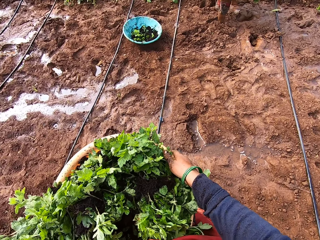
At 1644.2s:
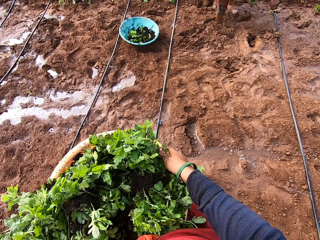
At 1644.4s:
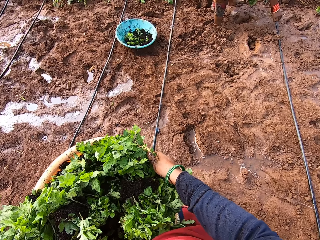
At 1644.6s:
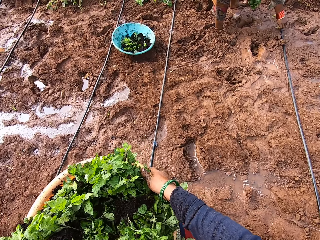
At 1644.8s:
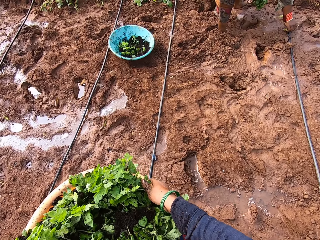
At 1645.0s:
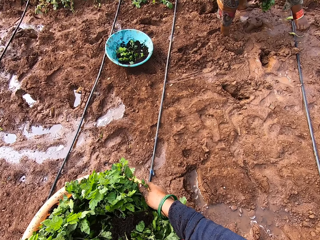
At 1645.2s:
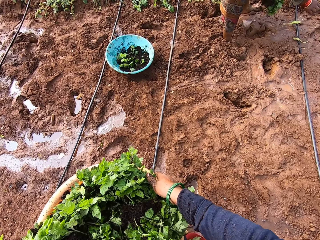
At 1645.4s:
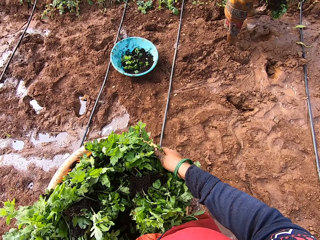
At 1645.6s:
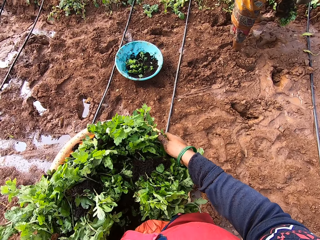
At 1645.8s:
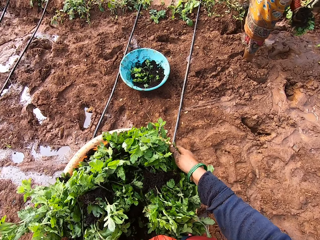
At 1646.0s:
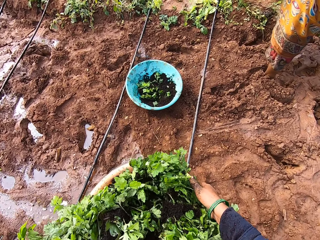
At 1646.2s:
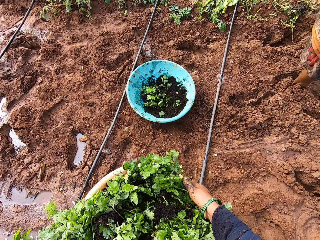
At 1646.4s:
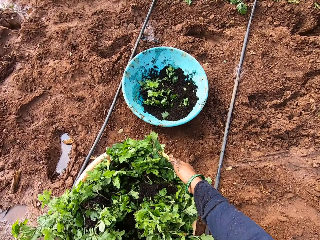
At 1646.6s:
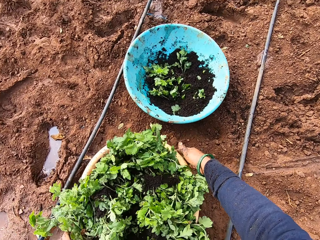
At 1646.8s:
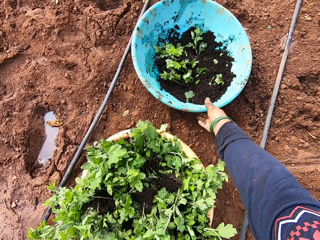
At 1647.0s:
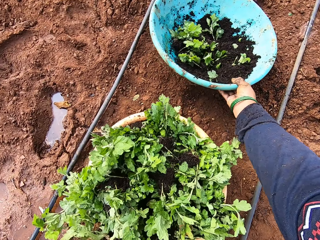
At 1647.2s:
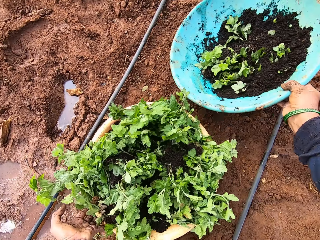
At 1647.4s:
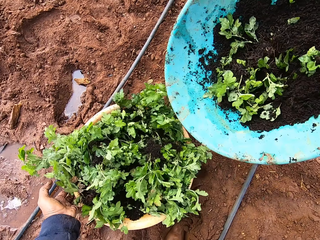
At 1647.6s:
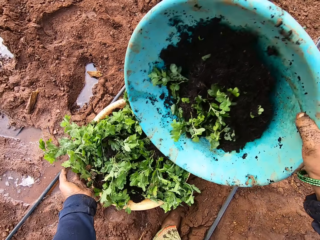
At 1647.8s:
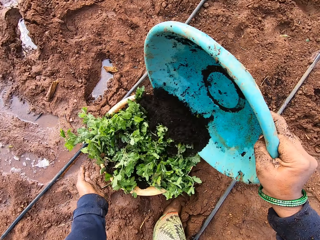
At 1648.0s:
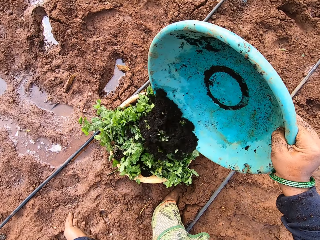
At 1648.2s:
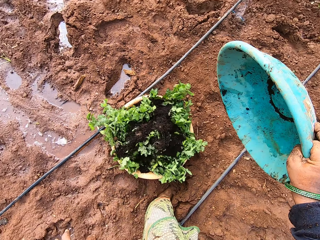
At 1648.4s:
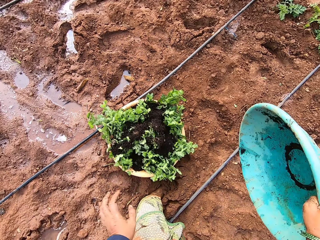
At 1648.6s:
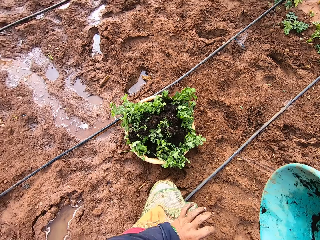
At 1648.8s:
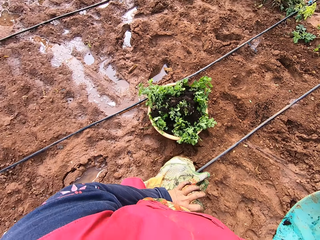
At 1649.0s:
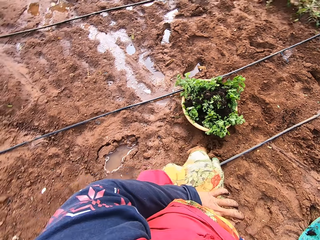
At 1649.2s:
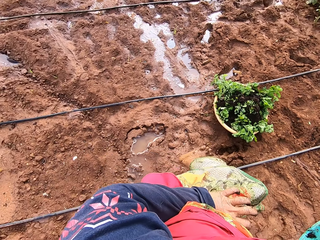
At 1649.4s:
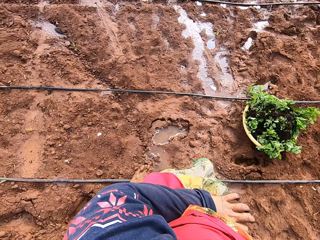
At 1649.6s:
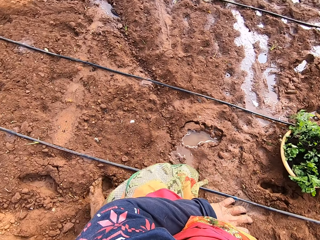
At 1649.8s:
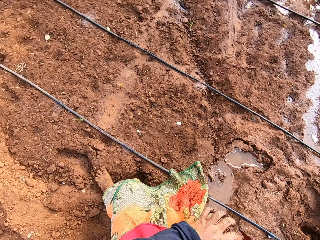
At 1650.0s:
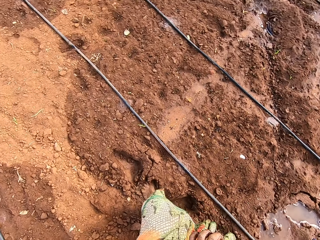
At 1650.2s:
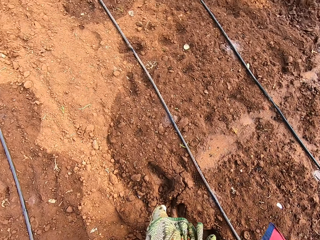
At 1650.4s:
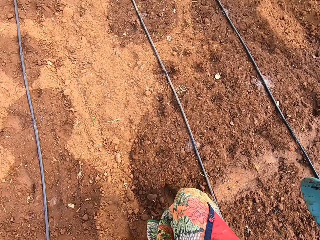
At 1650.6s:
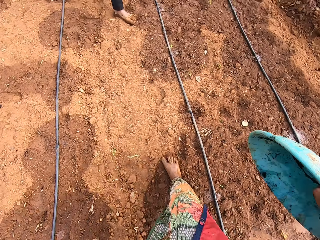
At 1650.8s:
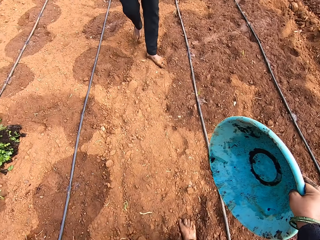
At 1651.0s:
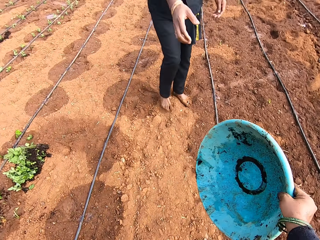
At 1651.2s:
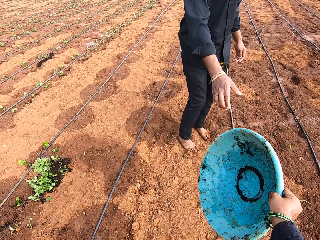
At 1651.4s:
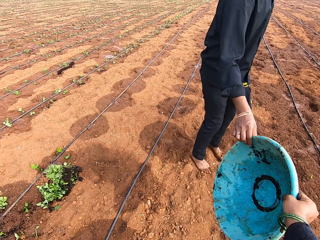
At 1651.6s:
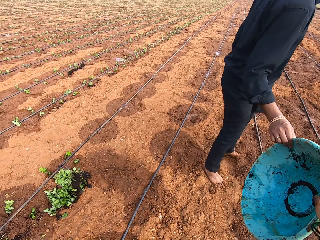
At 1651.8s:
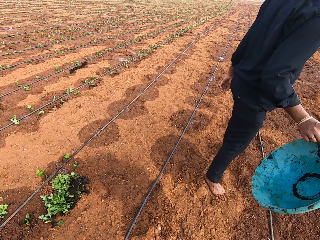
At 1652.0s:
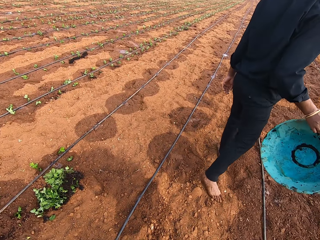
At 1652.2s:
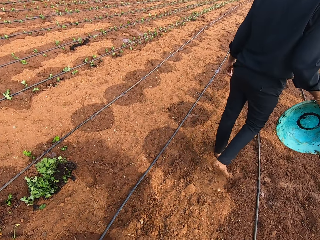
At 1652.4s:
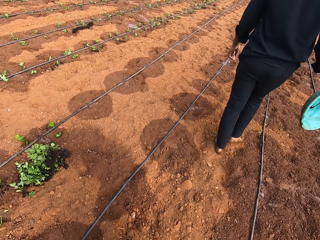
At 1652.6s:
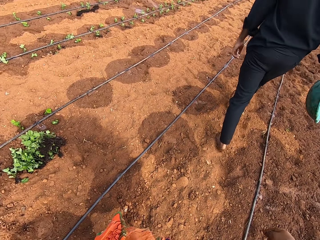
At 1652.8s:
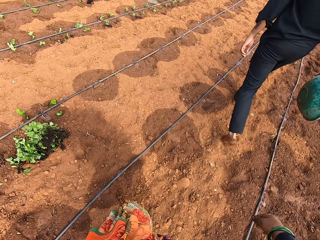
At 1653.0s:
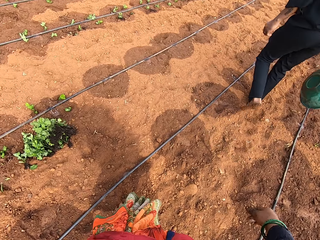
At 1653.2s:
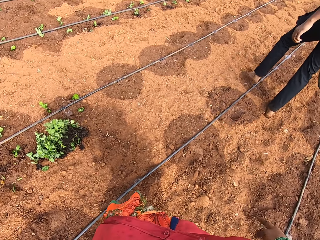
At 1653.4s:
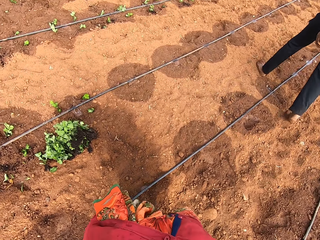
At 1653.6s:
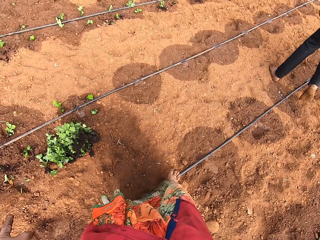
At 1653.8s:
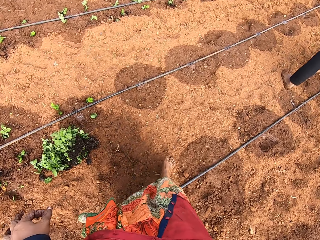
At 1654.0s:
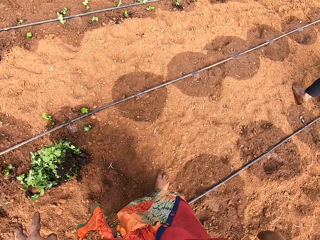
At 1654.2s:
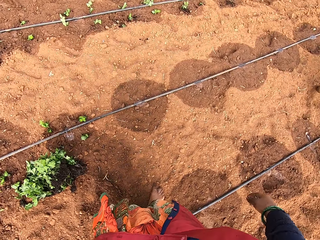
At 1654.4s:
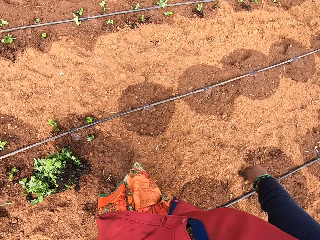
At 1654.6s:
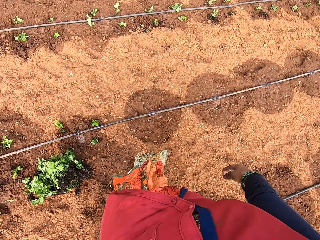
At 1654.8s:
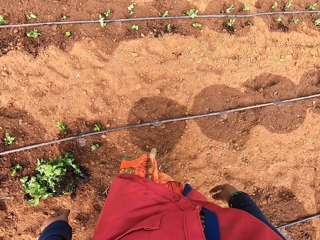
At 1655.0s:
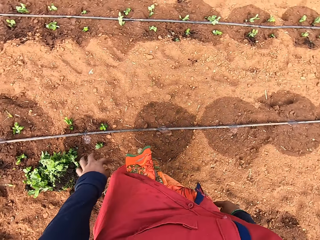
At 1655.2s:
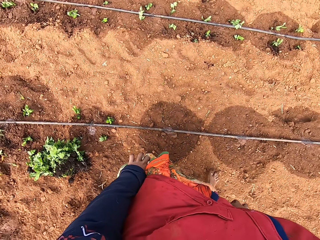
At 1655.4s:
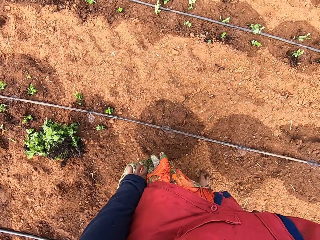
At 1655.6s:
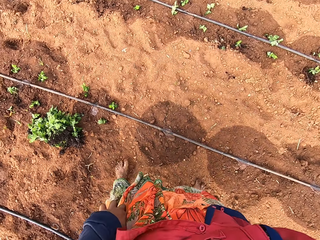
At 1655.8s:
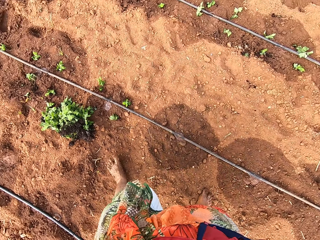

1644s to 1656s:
A woman puts a leaf on the ground with her right hand. The camera wearer puts the bowl of coriander plants on the ground with both hands. She picks up the bowl of coriander plants and soil from the ground with her right hand. She pours the plants and soil into the bowl on the ground with her right hand. She walks around the farm. A man takes the bowl from the camera wearer with his right hand. The man walks around the farm. The camera wearer walks around the farm.

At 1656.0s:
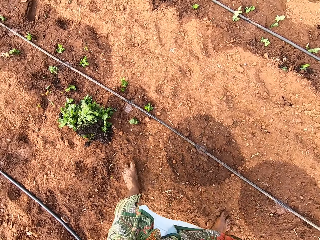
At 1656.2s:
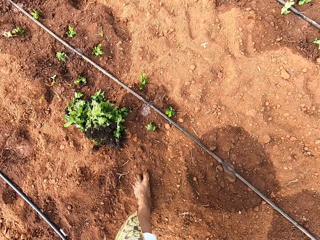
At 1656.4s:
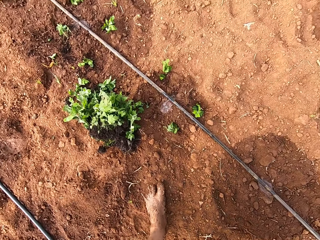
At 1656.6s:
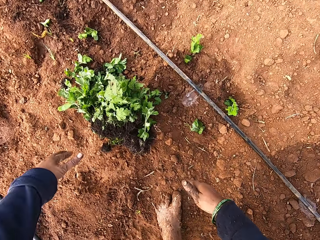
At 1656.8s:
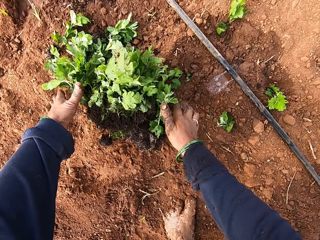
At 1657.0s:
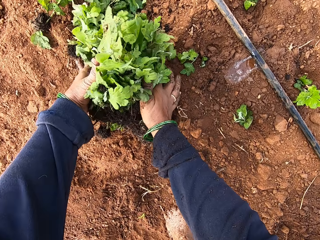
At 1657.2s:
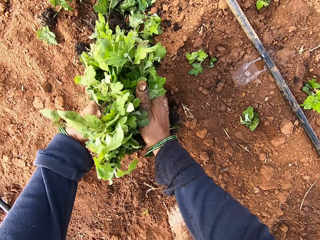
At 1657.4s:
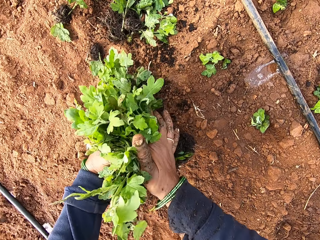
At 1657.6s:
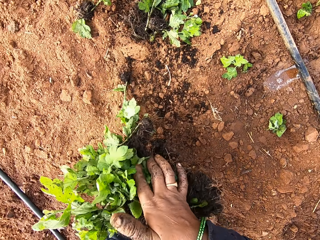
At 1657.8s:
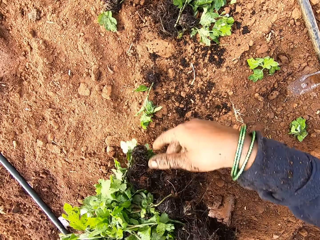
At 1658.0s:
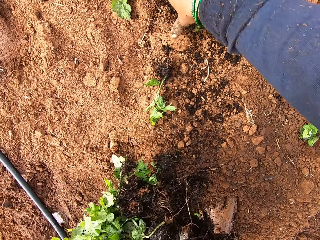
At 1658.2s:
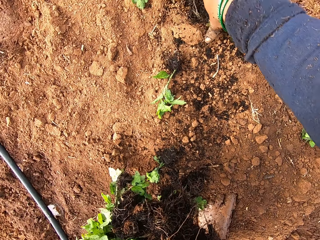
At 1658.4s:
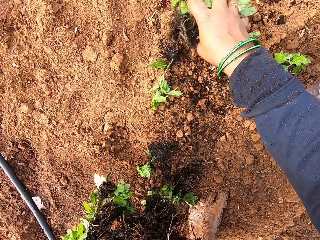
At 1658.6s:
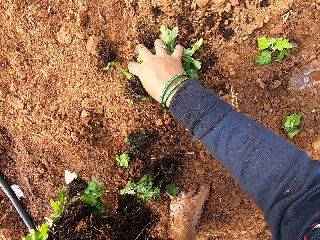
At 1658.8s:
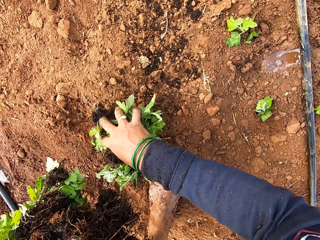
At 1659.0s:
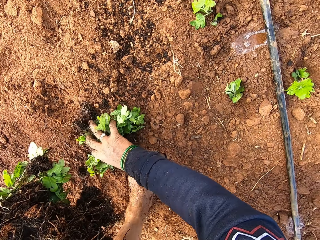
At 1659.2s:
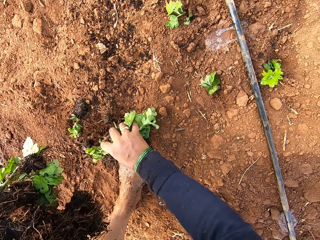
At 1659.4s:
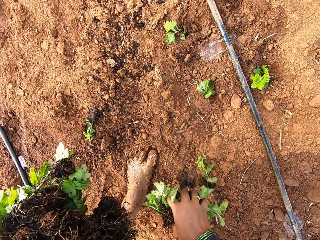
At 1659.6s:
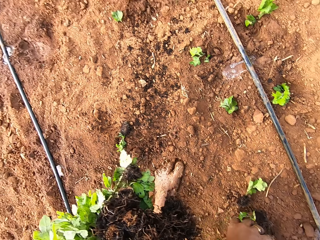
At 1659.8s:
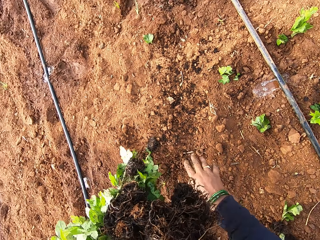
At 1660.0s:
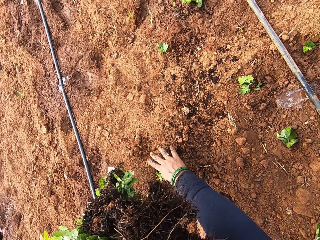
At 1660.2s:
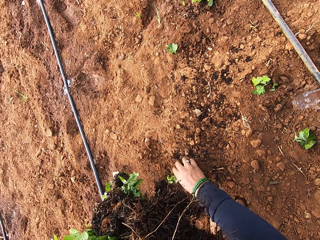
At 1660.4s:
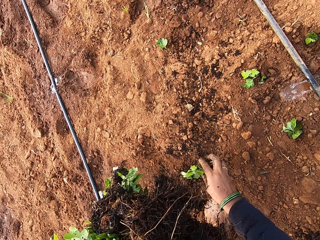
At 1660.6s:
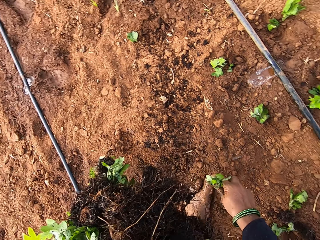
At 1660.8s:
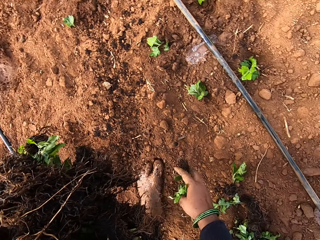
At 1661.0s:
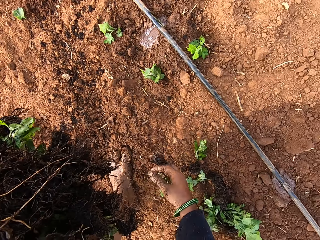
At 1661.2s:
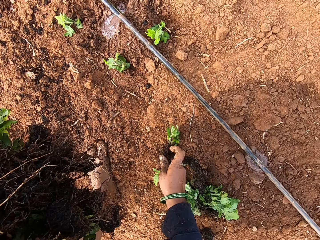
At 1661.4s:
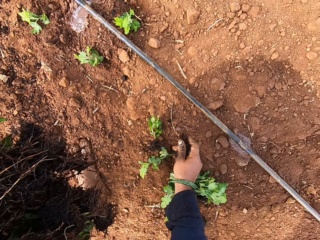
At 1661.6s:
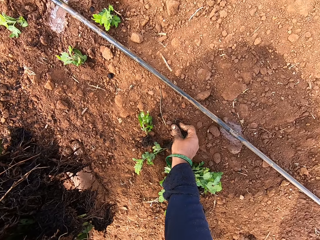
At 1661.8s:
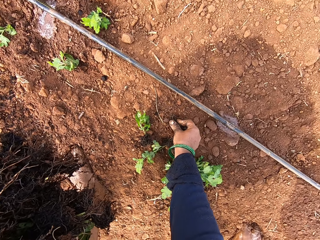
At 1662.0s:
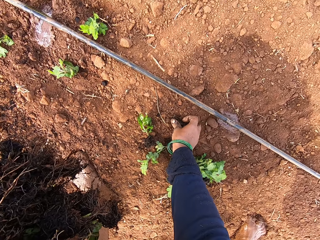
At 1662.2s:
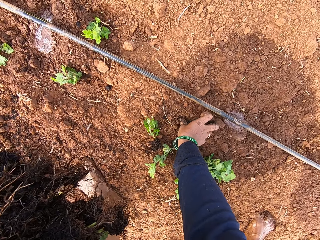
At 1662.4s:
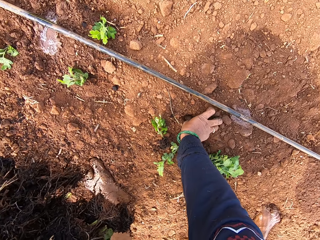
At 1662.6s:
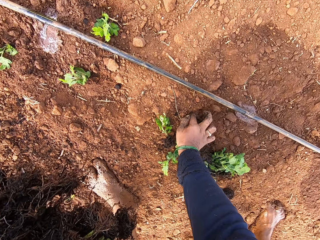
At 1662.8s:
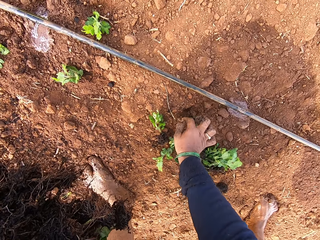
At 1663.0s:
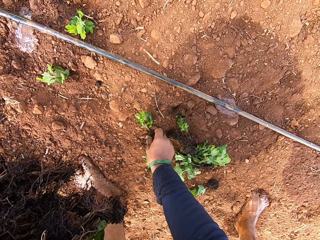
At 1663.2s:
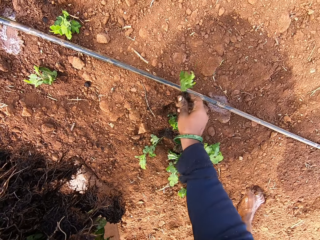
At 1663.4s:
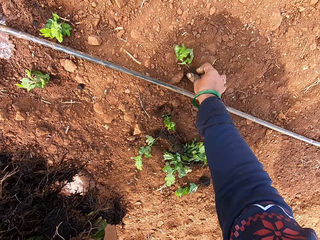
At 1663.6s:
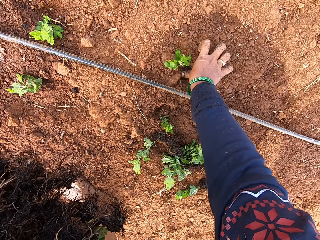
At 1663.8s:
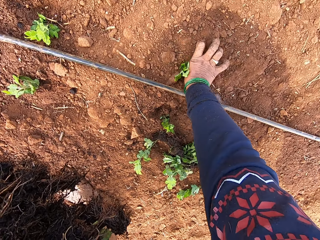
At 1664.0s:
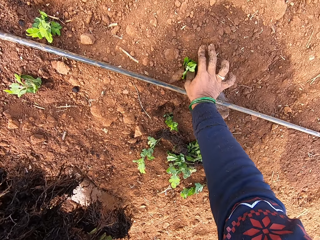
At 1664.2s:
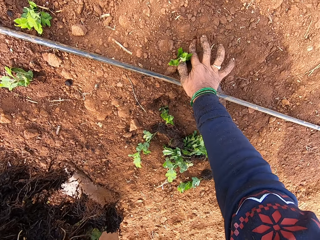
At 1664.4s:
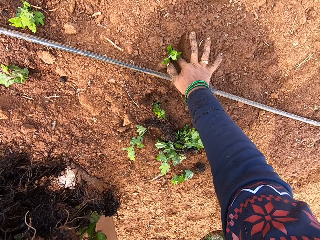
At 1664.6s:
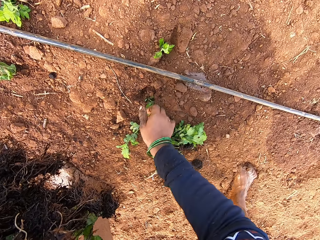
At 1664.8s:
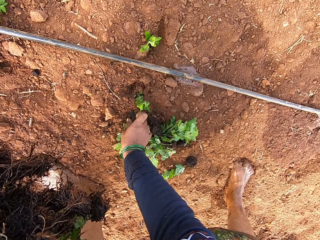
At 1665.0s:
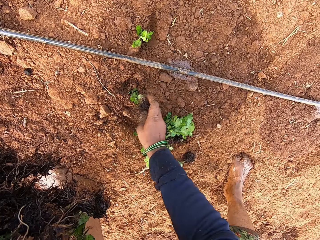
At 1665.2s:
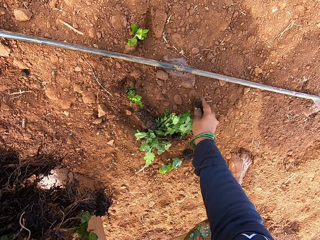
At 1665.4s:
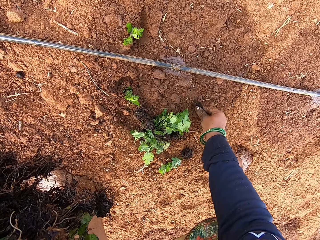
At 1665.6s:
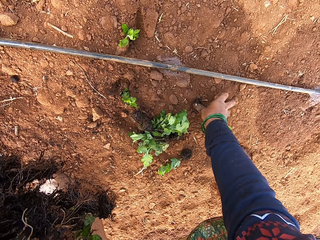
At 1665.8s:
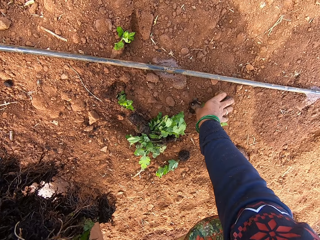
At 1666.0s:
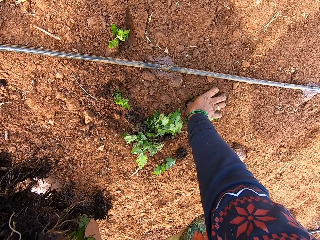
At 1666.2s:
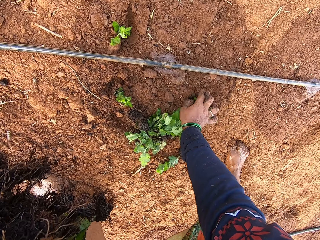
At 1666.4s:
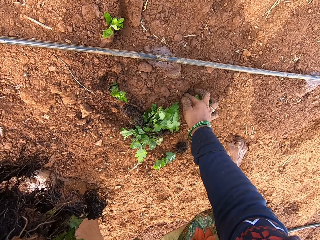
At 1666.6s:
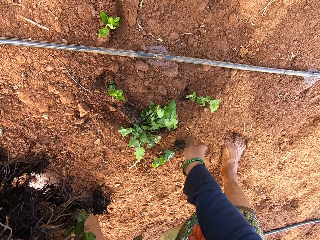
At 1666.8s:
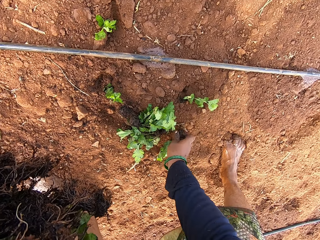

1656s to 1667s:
The camera wearer bends down. She picks up a bunch of coriander plants from the ground with both hands. She packs the coriander plants from the ground with her right hand. She drops the plants on the ground with her right hand. She picks up a coriander plant from the ground with her right hand. She pushes the plant roots into the ground with her right hand. She picks up a coriander plant from the ground with her right hand. She pushes the plant roots into the ground with her right hand. She picks up a coriander plant from the ground with her right hand. She pushes the plant roots into the ground with her right hand.
